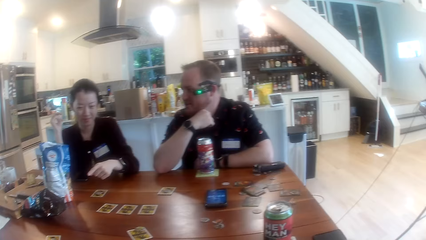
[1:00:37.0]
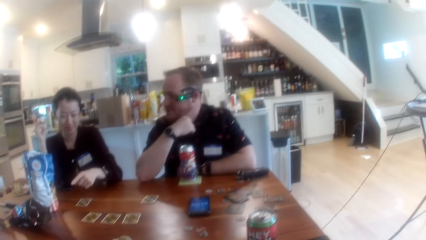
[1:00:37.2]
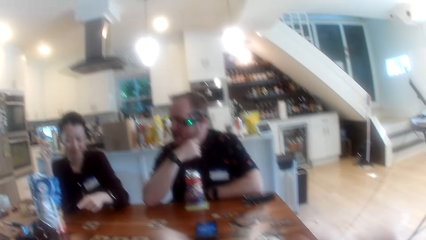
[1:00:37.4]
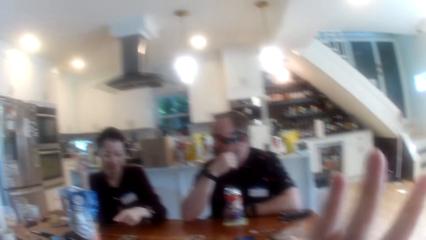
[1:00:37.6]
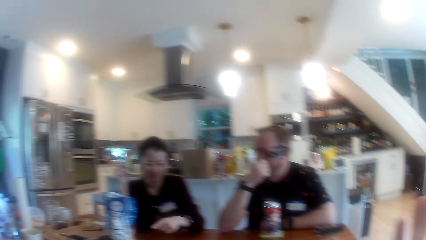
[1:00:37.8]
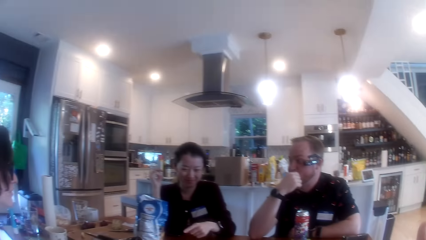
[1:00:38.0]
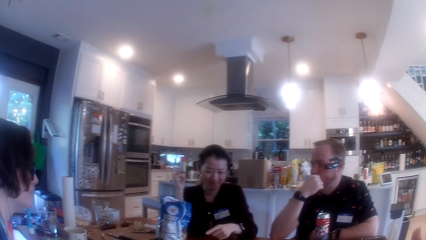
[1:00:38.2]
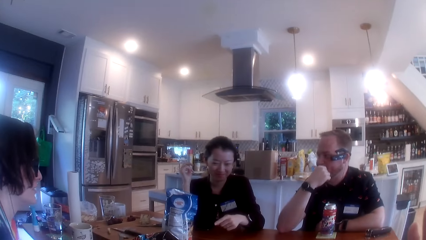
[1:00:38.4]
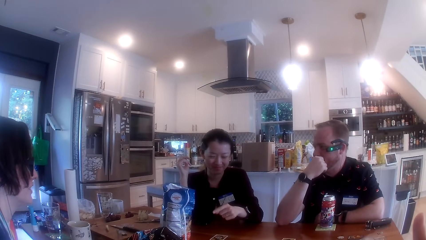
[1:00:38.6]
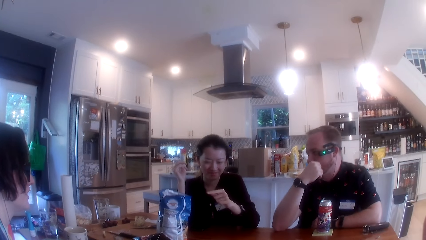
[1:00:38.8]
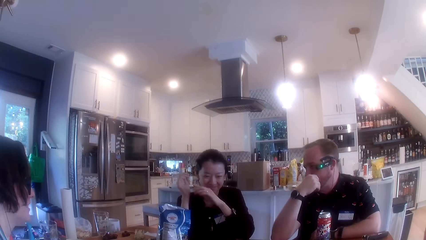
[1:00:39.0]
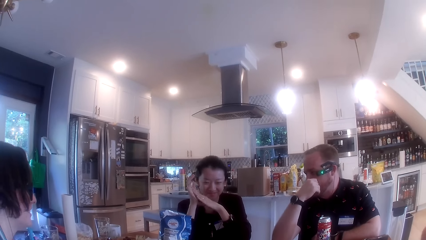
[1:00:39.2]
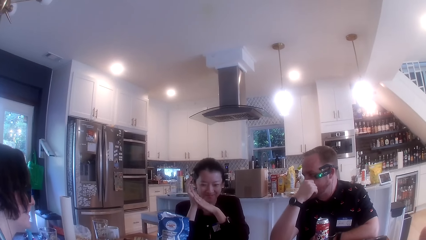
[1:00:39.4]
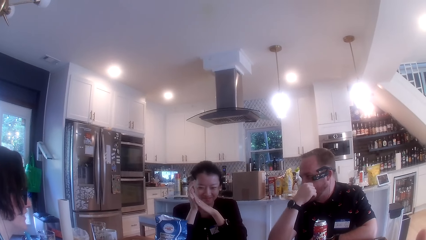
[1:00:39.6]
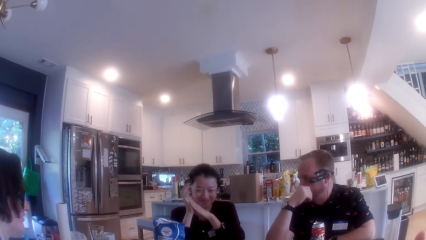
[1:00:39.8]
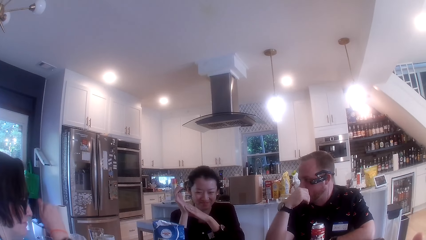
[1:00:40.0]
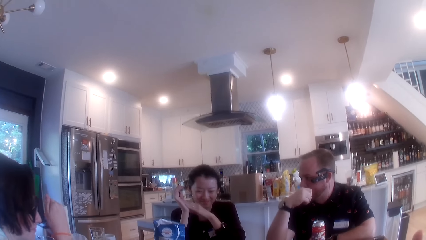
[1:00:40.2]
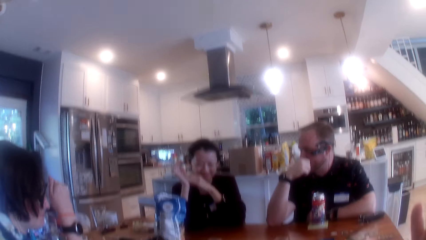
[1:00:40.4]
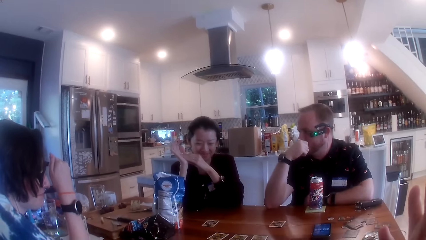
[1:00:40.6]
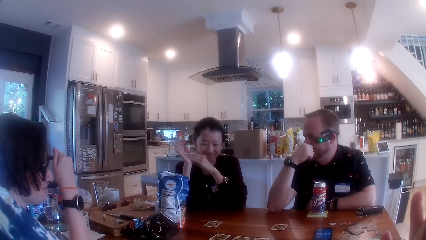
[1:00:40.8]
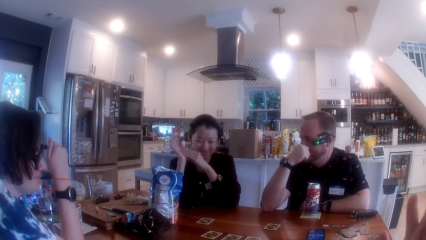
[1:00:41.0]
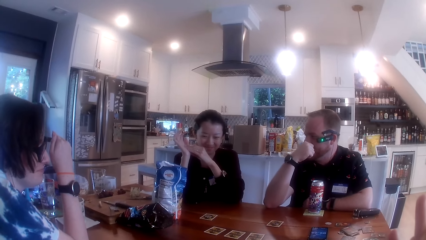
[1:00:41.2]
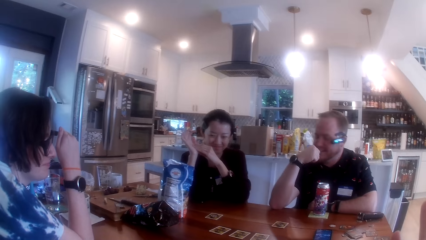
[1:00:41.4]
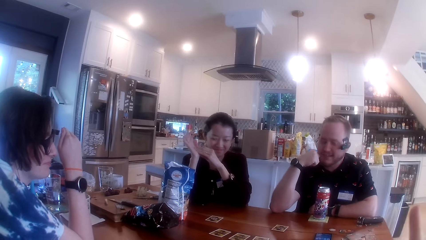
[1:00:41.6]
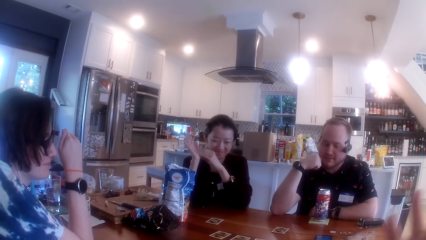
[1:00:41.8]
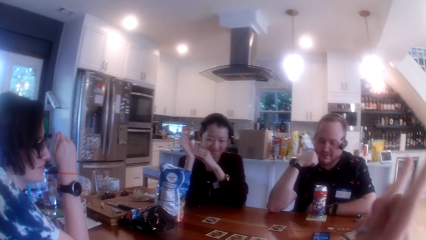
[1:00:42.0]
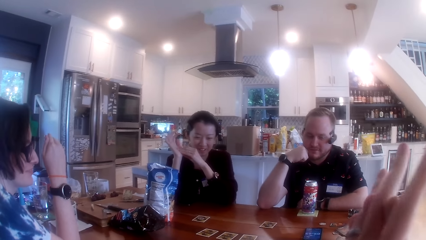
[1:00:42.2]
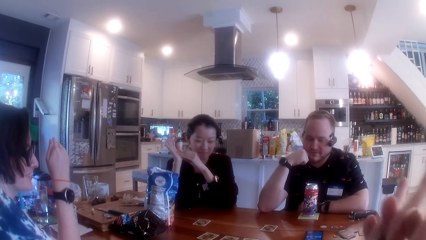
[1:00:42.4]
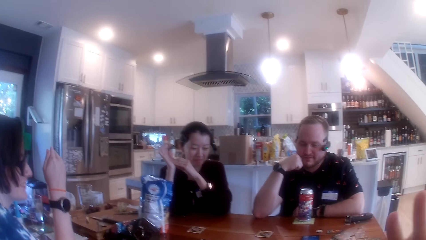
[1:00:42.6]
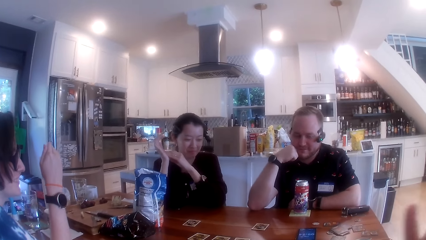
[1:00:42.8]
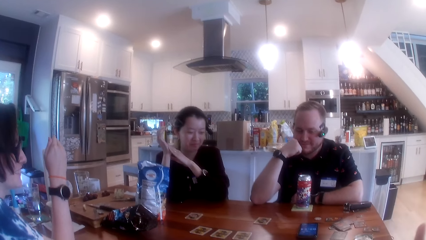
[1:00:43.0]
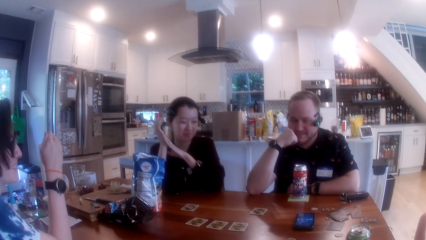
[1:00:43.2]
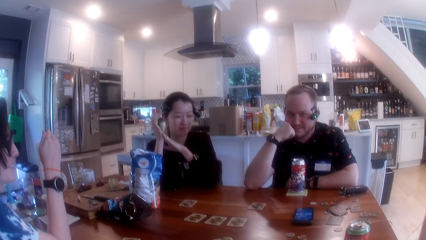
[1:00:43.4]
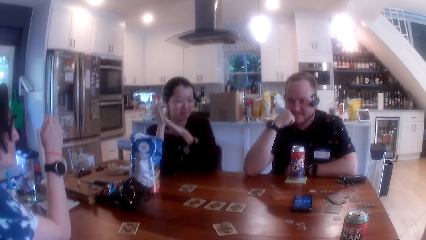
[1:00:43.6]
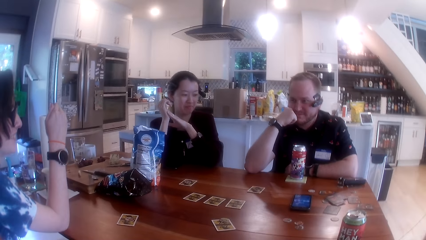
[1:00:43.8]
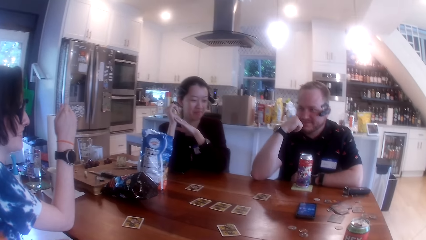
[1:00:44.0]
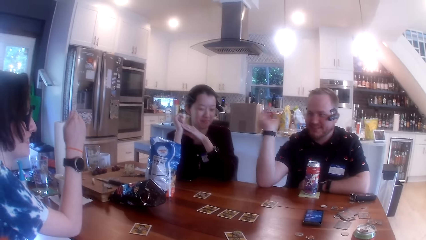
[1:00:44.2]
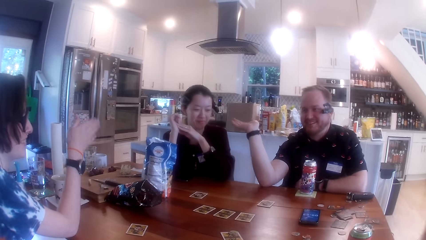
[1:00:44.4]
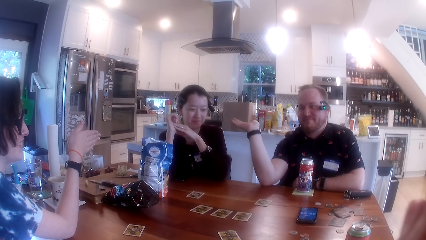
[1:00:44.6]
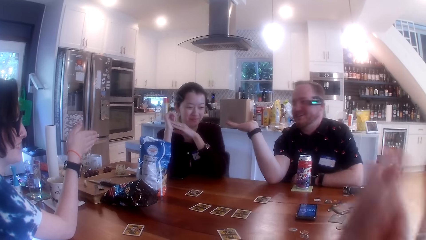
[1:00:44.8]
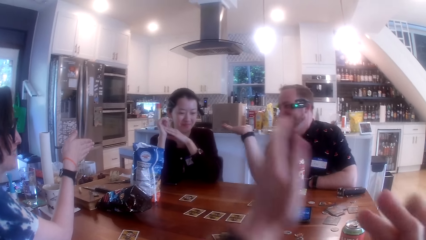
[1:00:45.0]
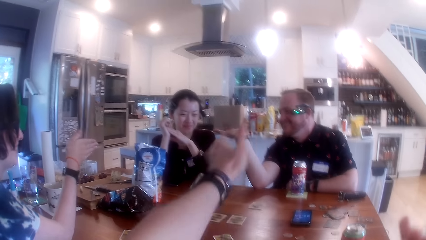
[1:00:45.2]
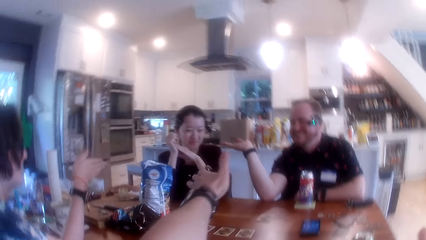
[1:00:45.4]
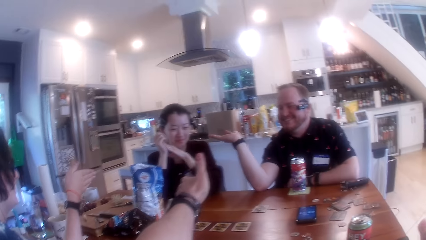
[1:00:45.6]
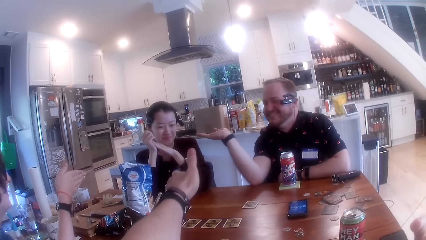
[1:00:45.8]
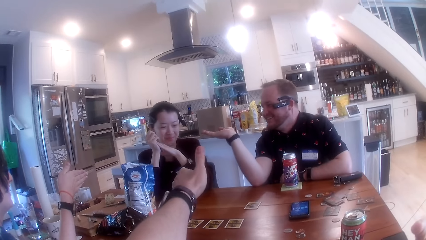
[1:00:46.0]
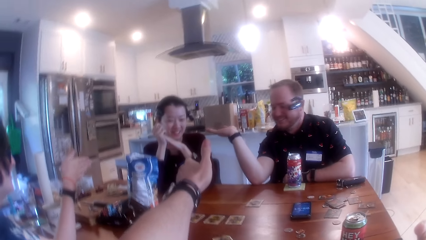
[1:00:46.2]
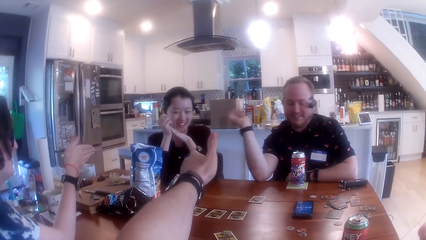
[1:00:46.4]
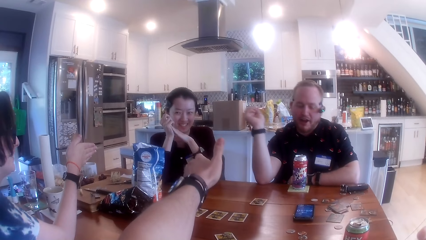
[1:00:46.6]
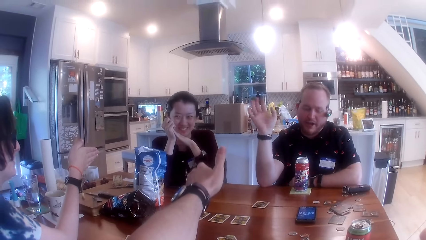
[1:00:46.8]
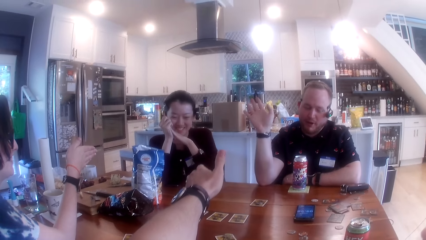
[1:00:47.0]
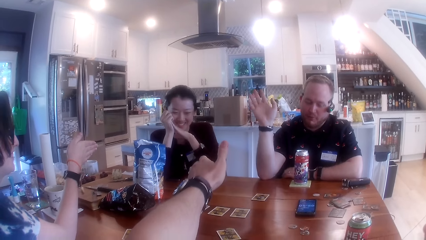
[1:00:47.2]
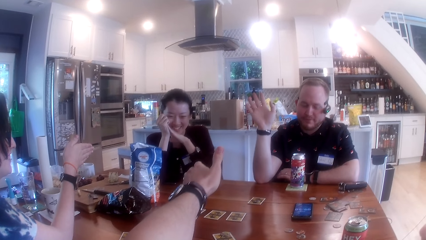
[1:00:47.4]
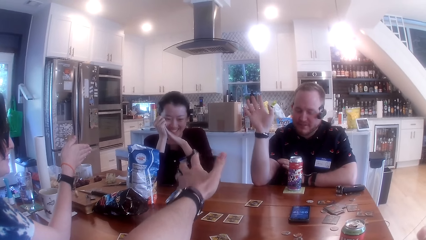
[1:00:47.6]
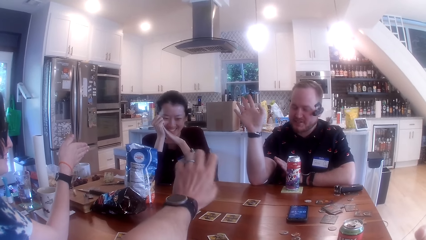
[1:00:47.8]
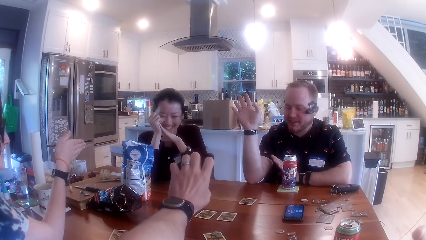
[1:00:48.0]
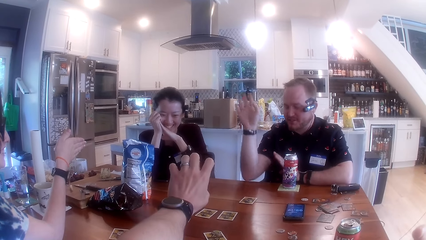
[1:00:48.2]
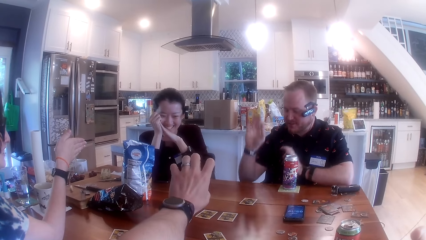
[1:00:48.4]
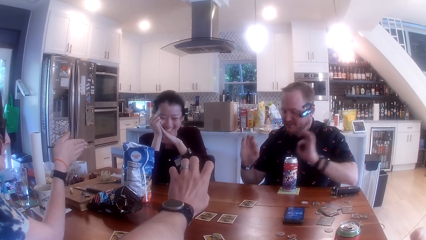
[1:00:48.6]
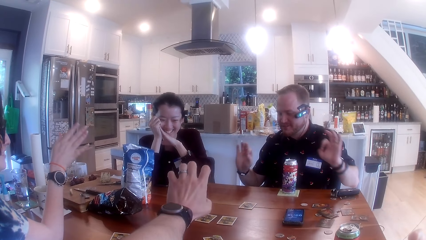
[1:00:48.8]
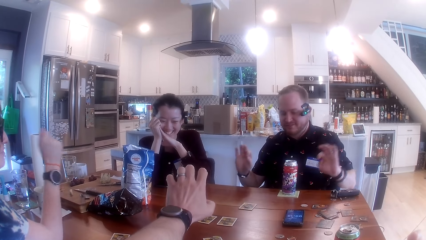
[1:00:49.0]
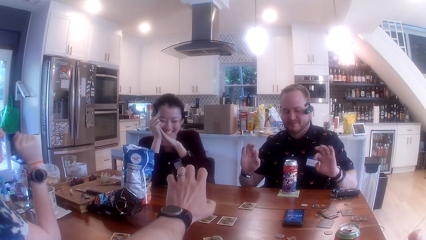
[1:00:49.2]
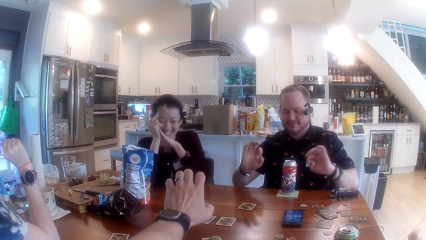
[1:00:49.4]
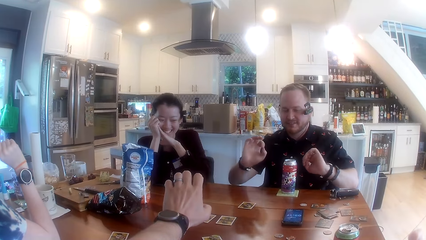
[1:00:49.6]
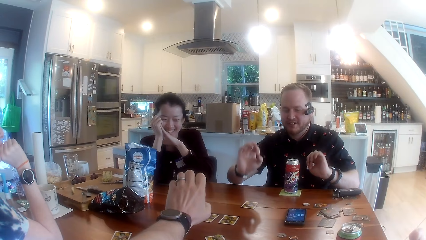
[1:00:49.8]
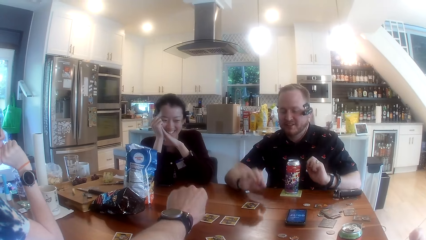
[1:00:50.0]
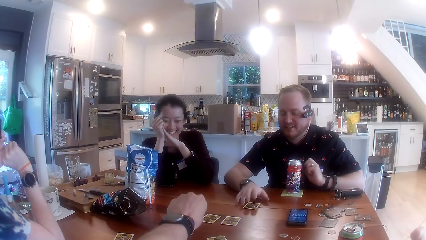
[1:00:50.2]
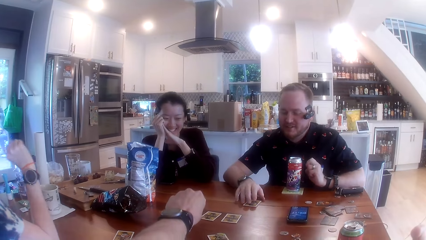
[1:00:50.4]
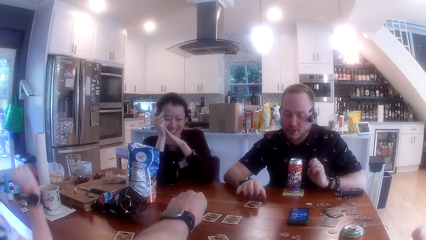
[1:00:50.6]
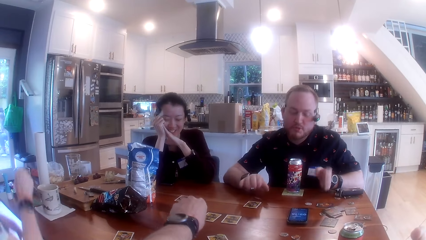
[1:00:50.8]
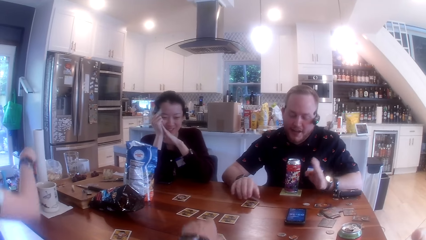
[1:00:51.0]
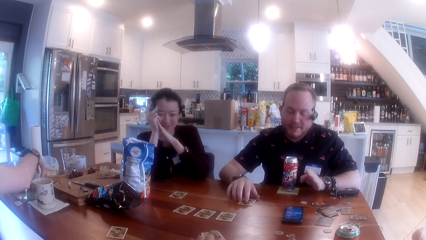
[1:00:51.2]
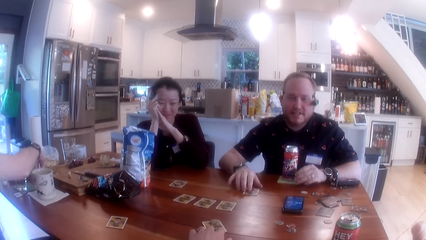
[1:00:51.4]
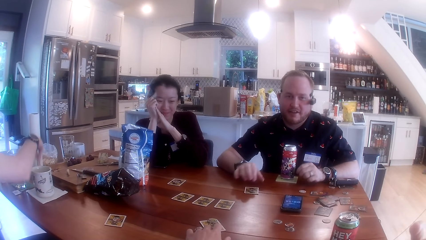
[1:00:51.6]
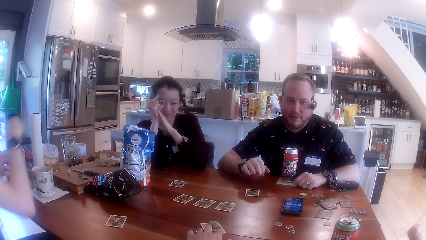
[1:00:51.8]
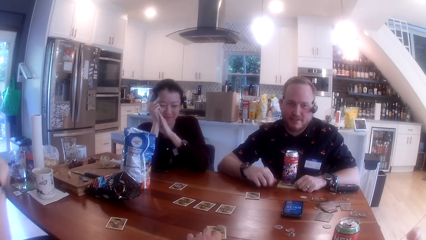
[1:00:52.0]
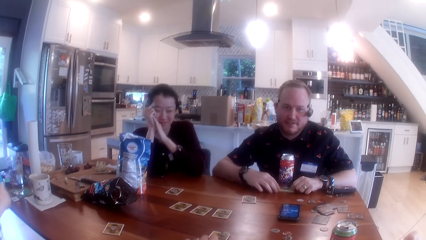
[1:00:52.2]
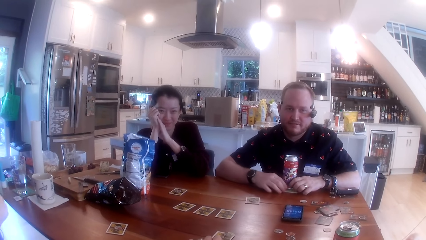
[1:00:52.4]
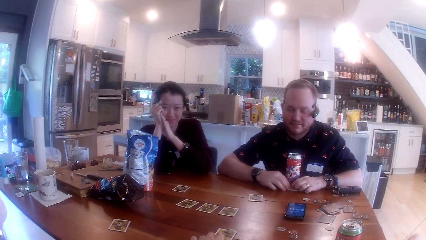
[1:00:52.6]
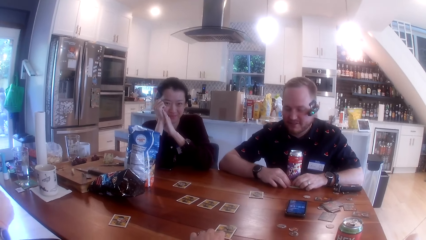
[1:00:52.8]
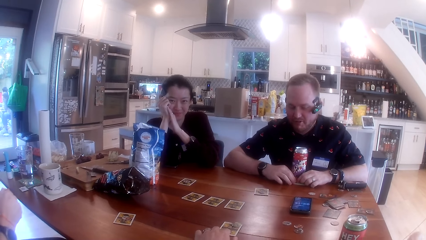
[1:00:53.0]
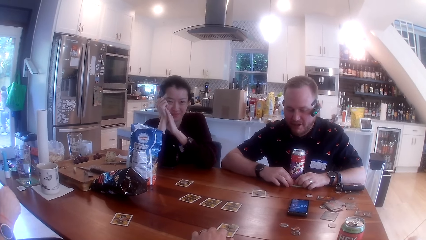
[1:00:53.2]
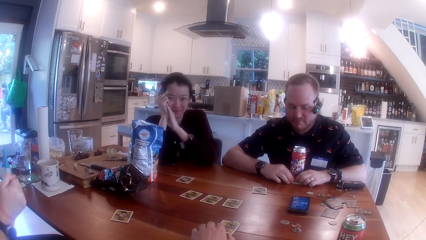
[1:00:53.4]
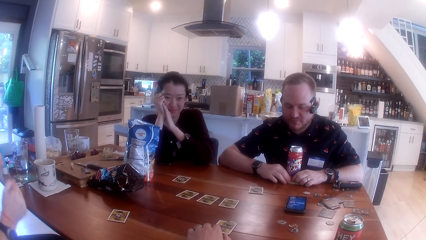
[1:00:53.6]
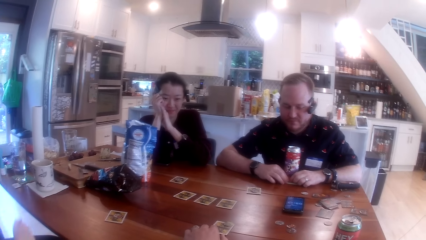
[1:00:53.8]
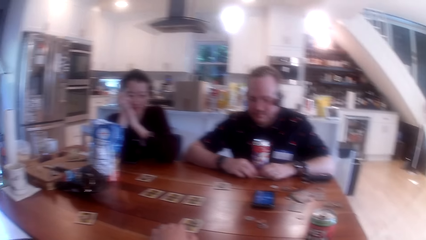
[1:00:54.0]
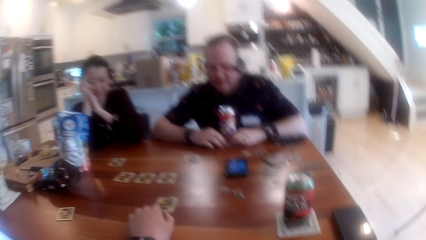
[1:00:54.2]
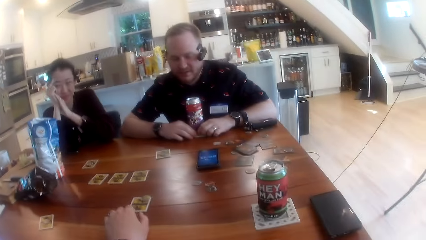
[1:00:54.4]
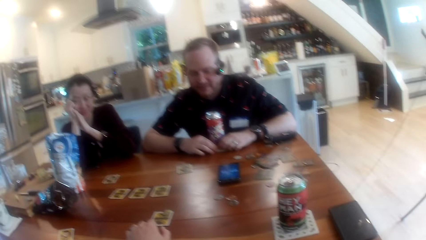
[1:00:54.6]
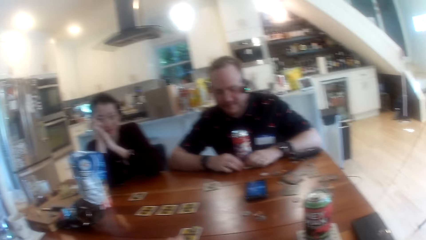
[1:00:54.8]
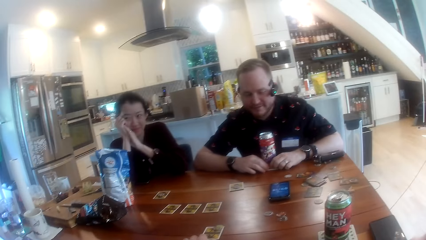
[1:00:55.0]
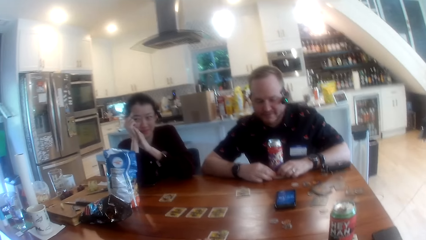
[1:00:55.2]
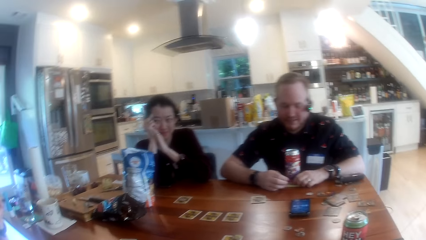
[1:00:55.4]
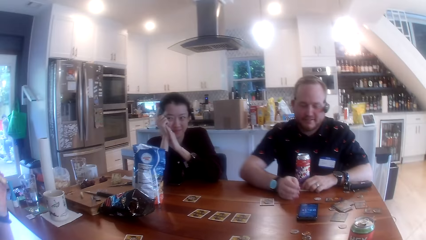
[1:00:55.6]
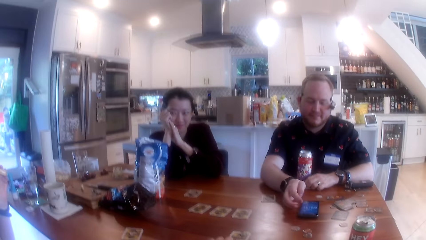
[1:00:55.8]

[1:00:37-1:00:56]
The camera wearer interacts with the woman. The man adjusts the card on the table with his right hand. The camera wearer moves the card on the table.
